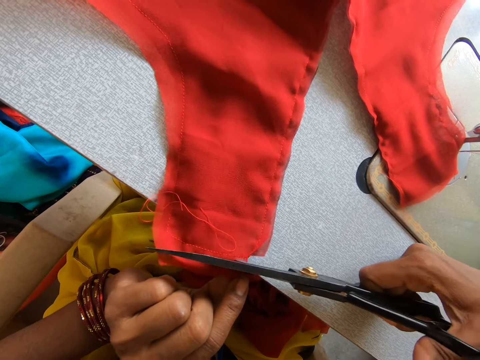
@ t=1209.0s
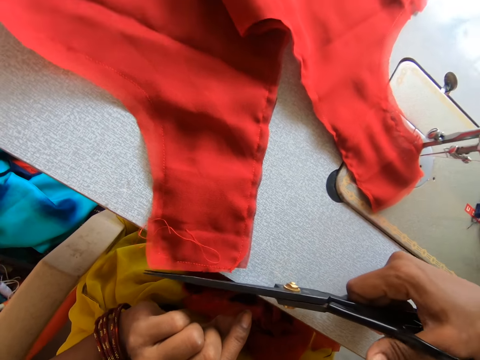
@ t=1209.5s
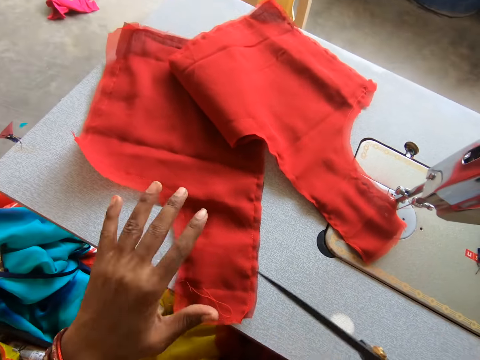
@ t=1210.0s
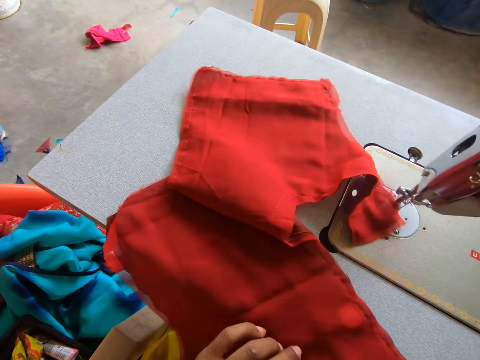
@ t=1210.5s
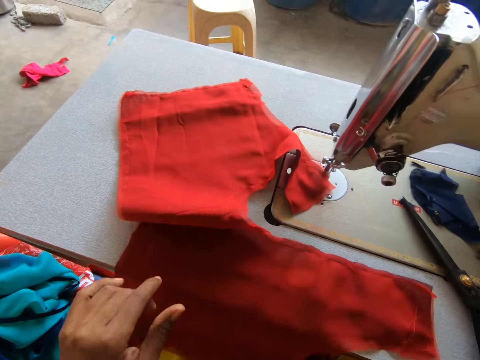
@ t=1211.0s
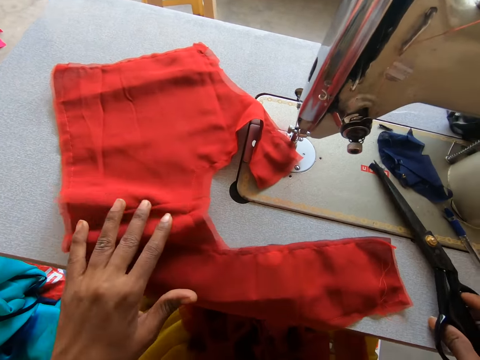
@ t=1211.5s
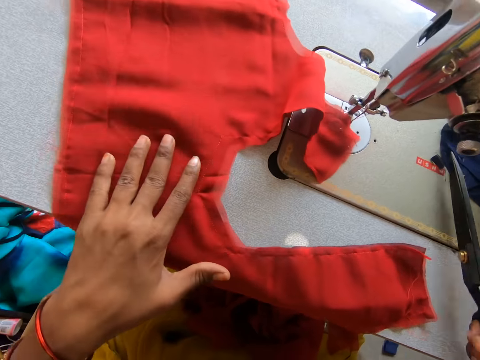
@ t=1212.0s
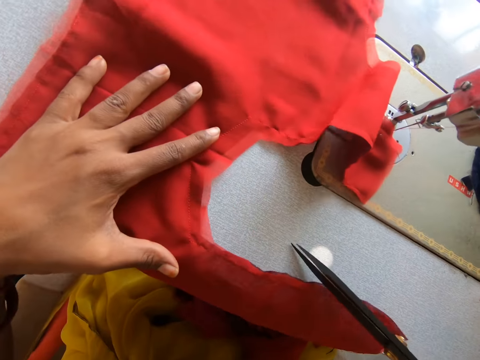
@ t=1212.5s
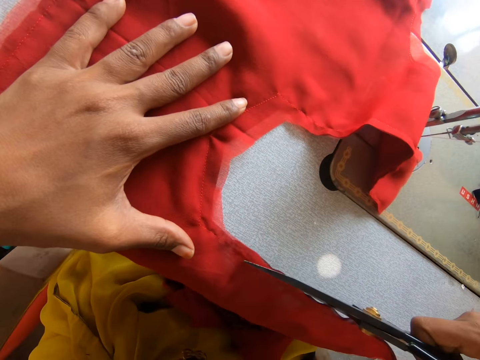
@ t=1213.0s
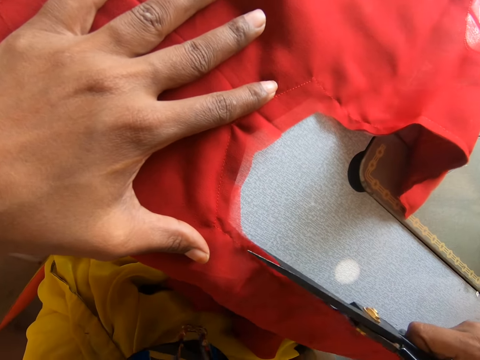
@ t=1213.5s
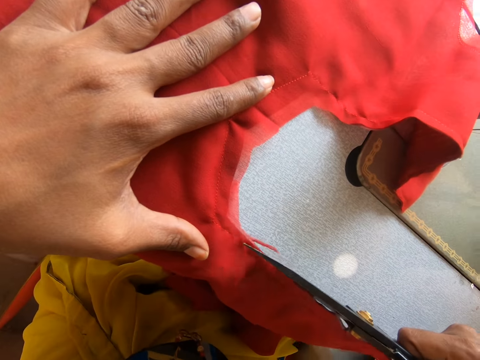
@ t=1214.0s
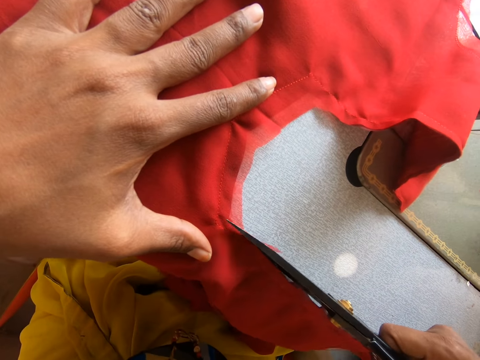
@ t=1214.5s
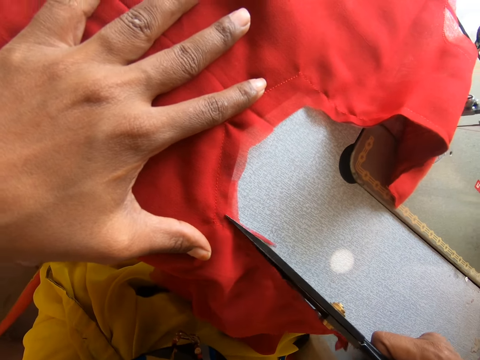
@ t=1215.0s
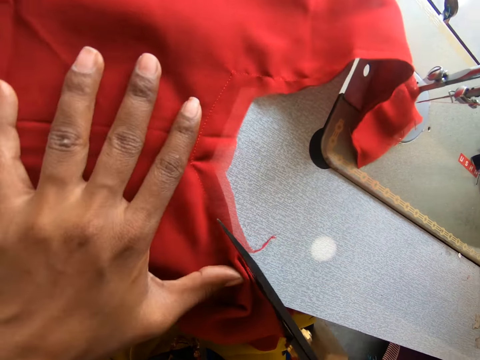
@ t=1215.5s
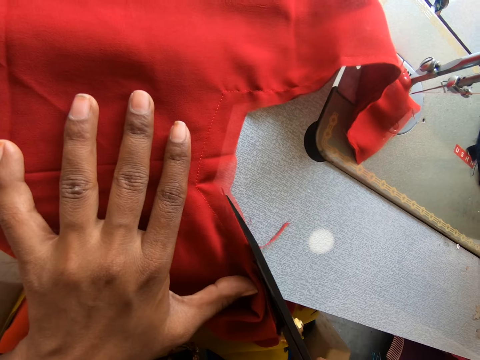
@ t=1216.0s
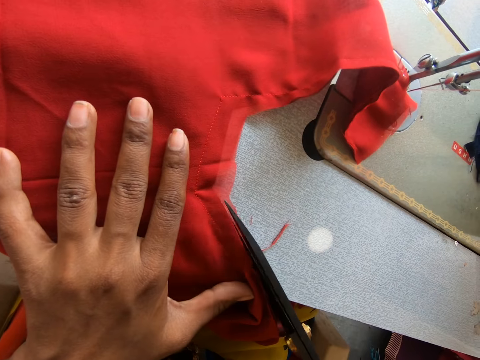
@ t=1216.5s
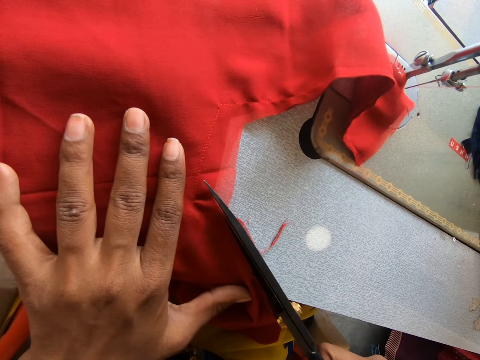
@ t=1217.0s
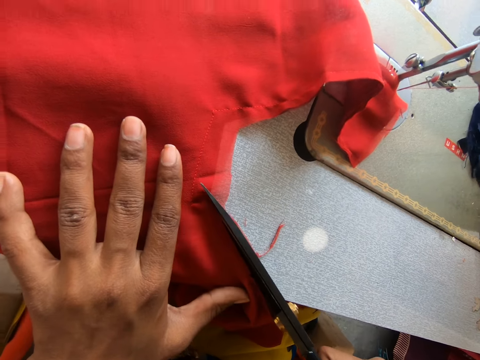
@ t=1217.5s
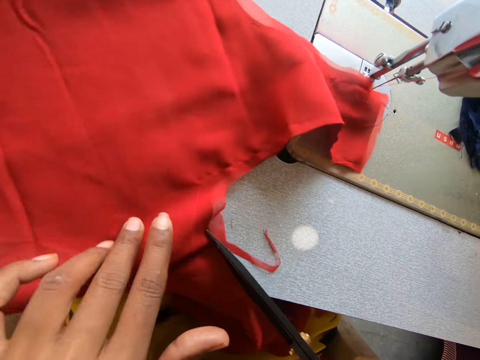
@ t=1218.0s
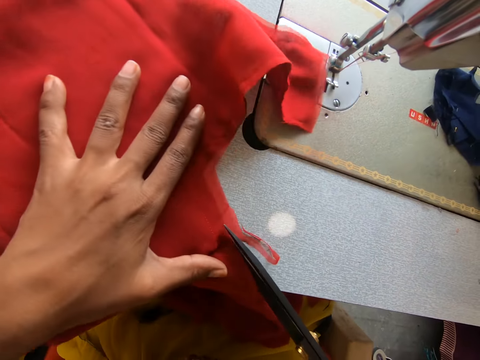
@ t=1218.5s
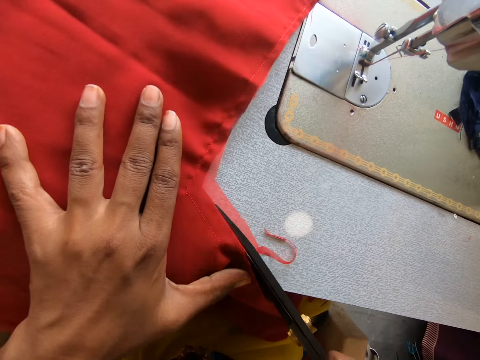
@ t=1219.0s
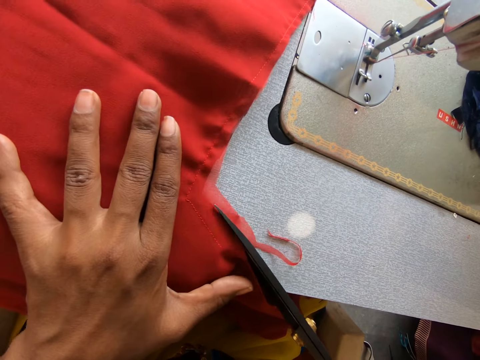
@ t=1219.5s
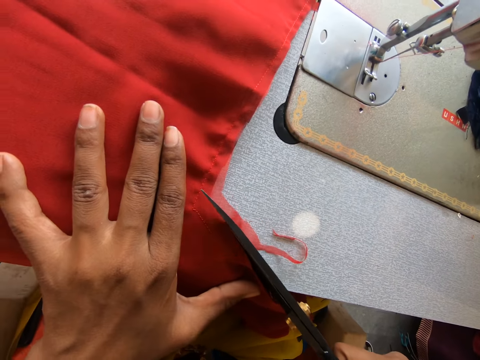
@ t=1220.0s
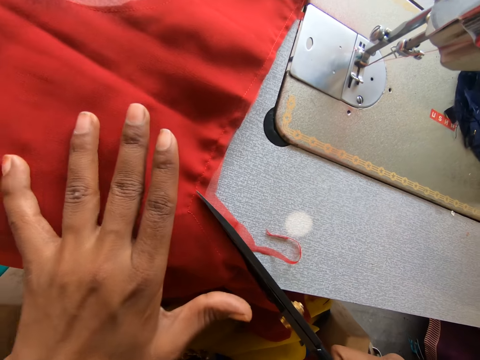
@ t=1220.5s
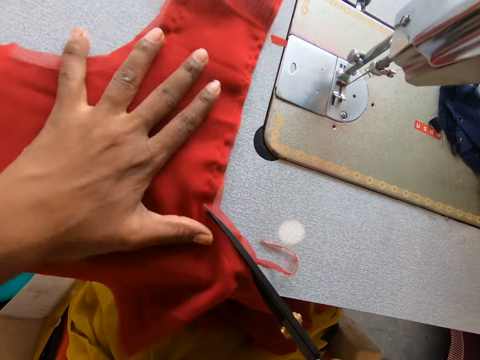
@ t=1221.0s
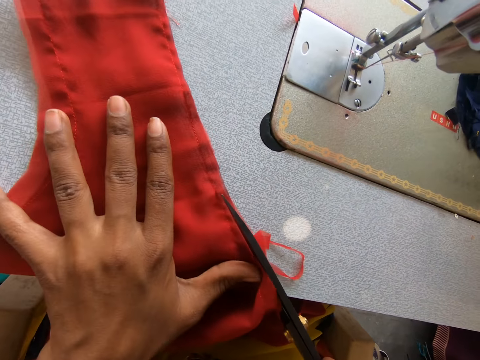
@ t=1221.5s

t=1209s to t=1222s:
The camera wearer drops the scissors on the sewing machine. They cut off part of the piece of cloth with the scissors.

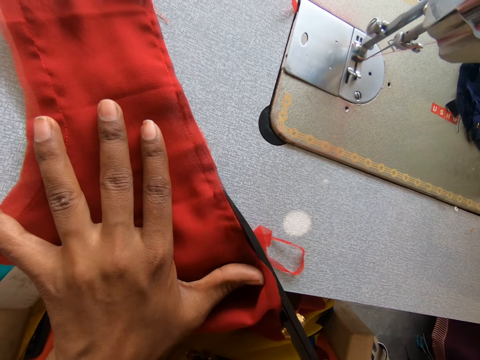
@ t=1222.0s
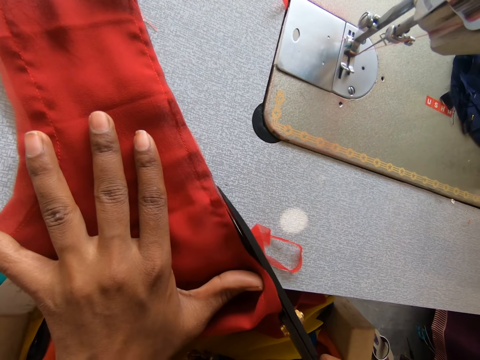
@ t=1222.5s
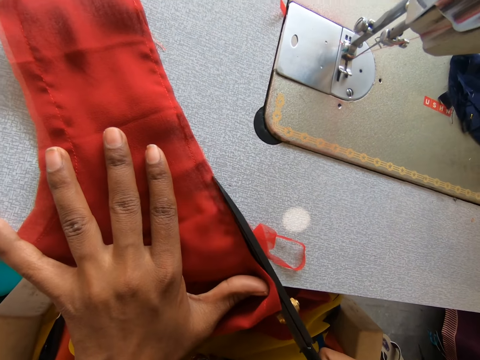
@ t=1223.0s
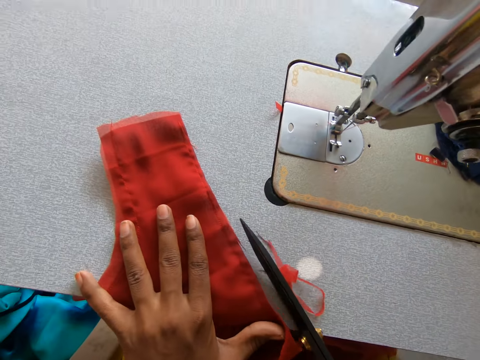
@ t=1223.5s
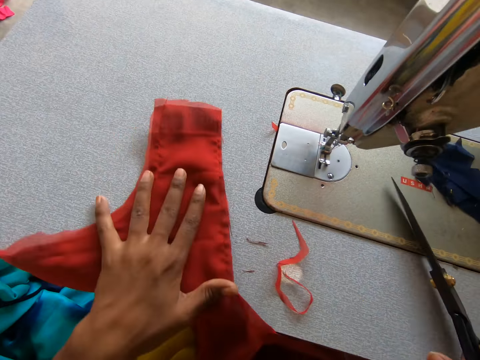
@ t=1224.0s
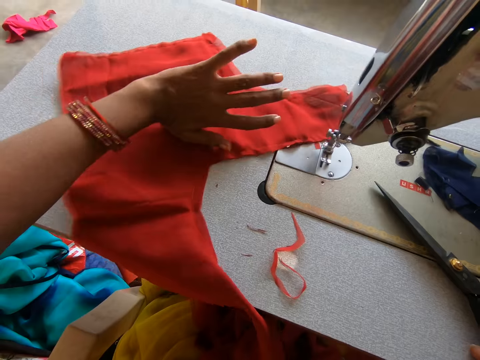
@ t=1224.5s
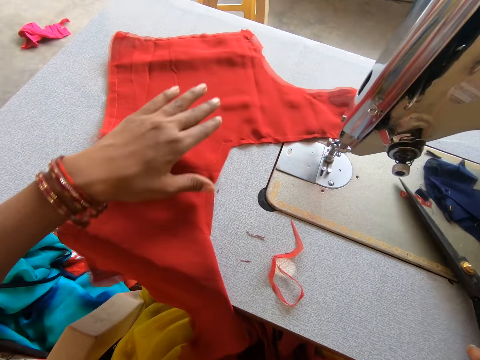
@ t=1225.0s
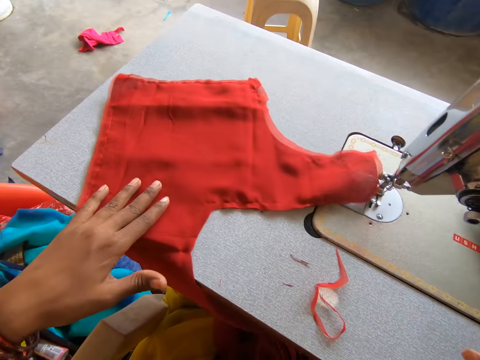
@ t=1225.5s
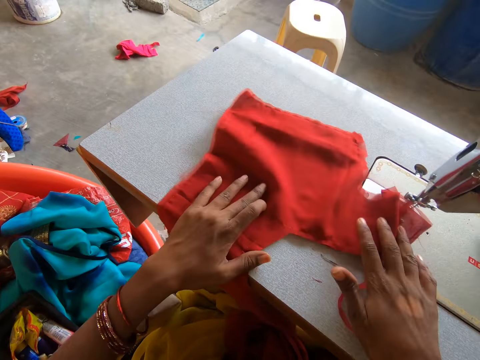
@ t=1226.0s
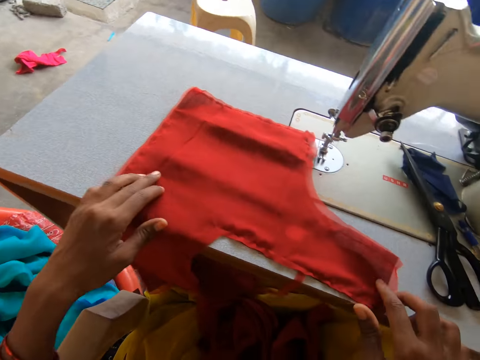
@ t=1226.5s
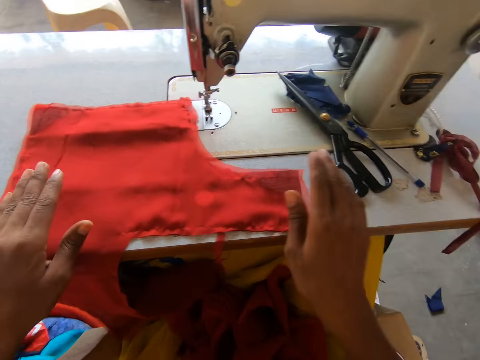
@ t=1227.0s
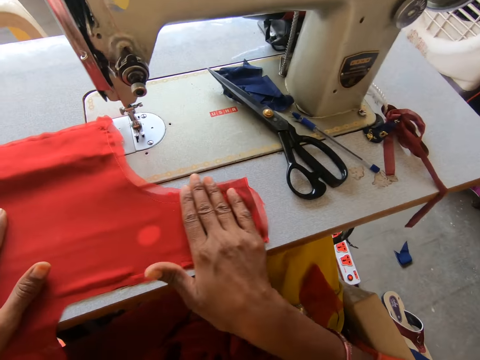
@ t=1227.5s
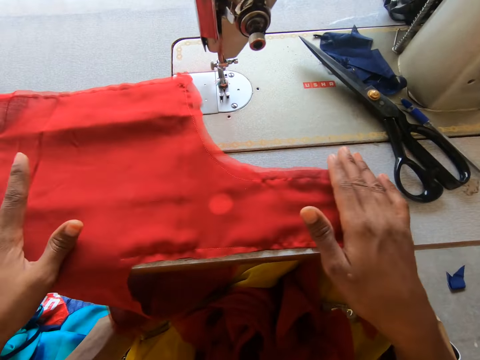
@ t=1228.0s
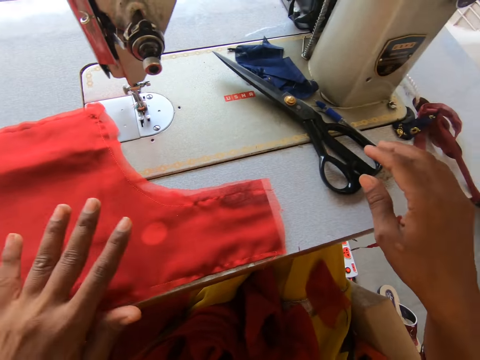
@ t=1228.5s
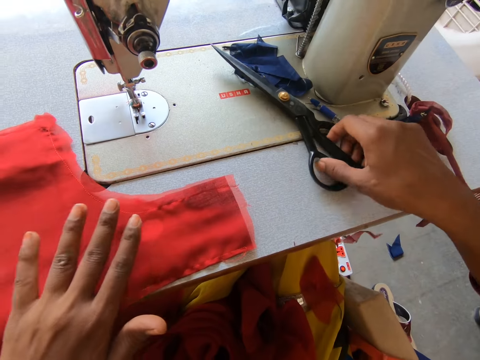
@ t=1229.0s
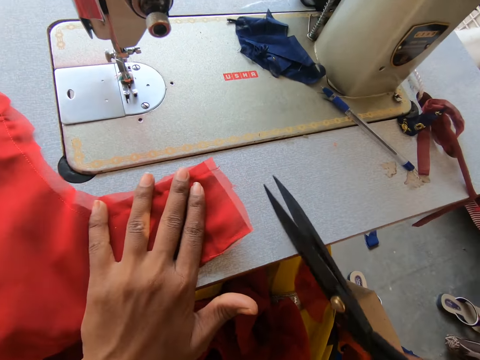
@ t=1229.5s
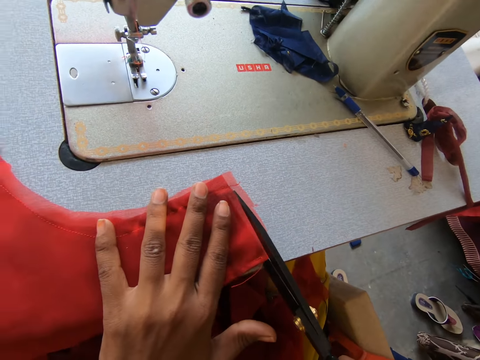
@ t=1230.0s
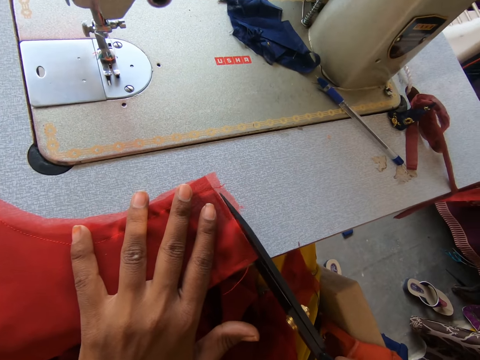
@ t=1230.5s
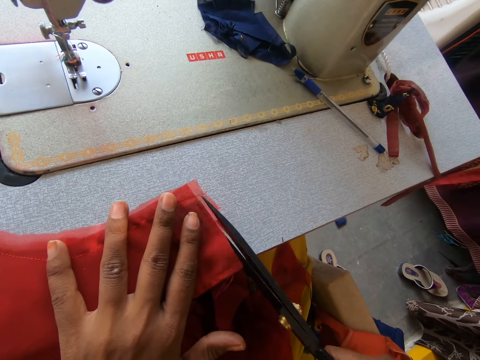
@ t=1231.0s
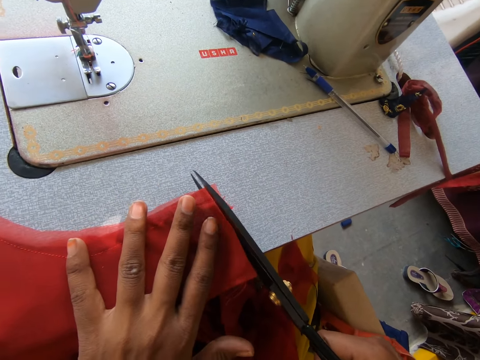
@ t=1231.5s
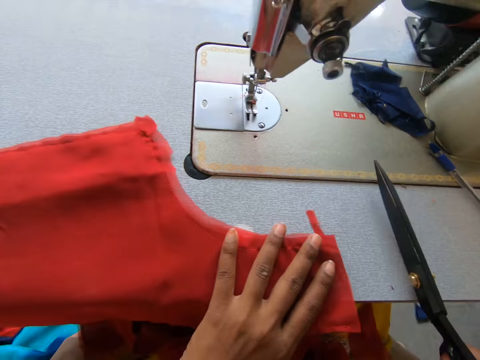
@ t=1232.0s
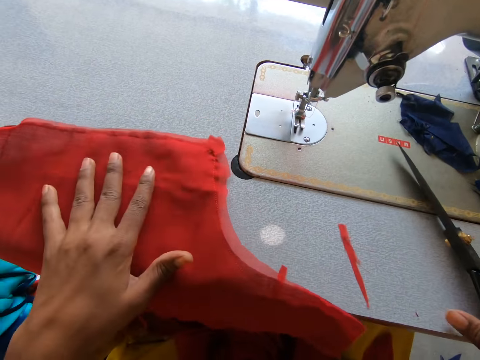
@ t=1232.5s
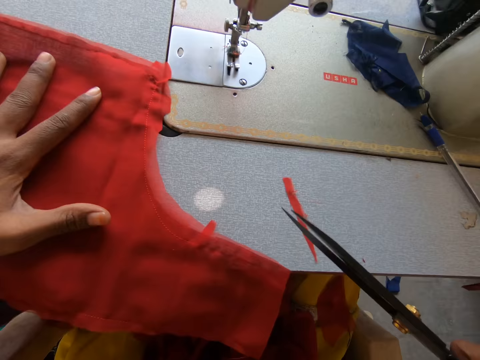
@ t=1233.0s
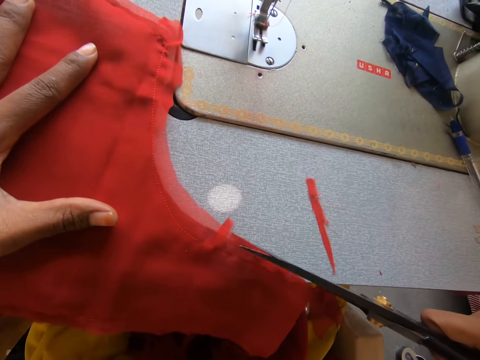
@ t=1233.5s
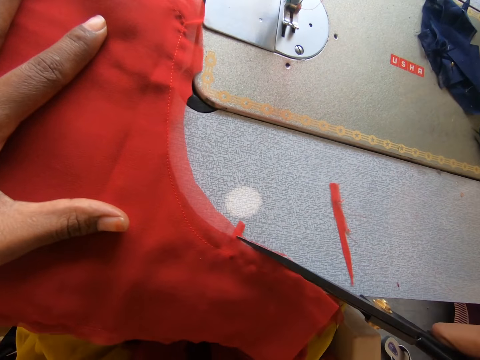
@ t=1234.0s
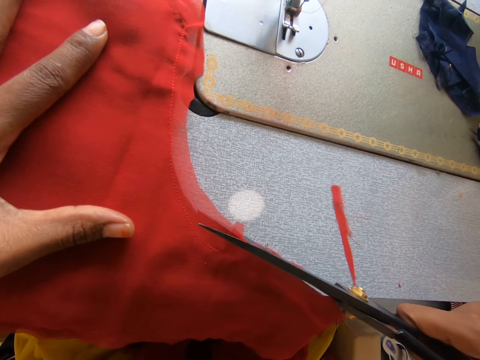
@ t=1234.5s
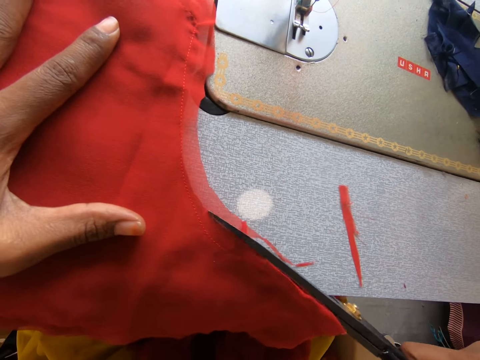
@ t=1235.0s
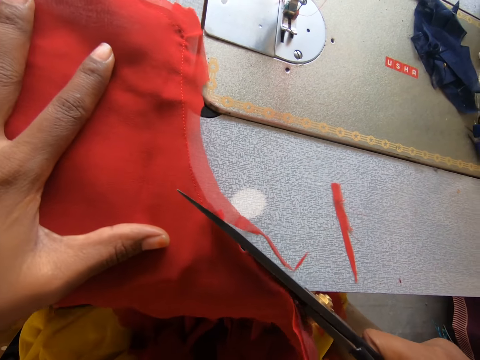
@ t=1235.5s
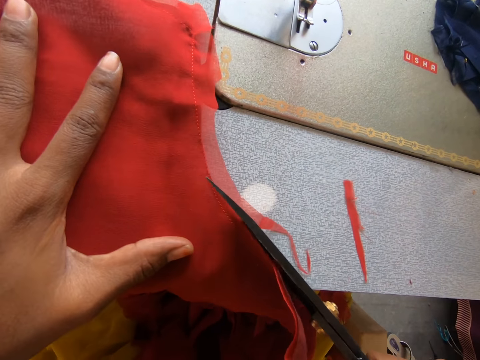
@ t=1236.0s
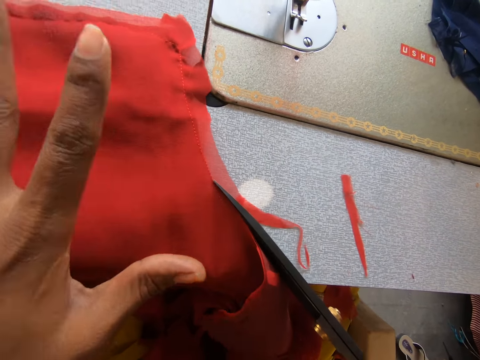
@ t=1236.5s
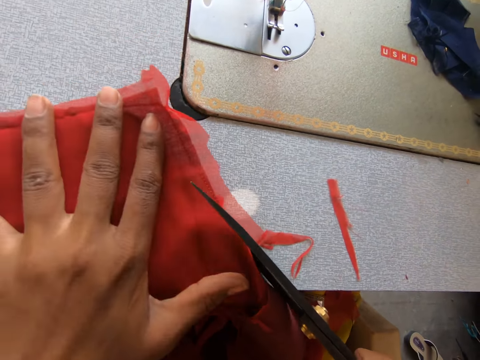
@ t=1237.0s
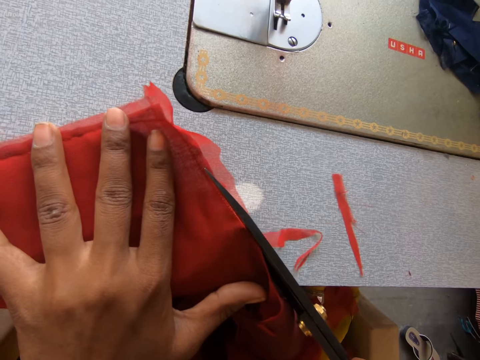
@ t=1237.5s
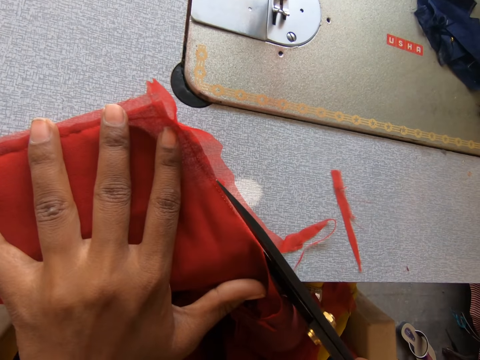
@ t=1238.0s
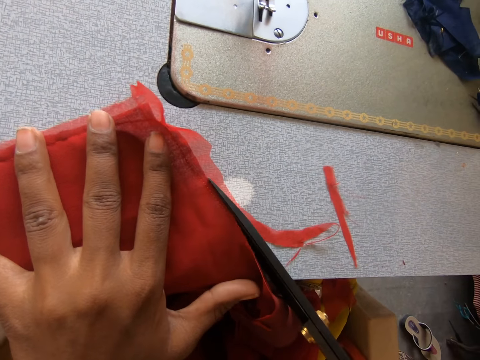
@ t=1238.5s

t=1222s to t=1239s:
The camera wearer drops the scissors on the sewing machine. He straightens the piece of cloth with his hands. He takes the scissors on the sewing machine. He cuts off part of the piece of cloth with the scissors. He drops the scissors on the sewing machine. He cuts off part of the piece of cloth with the scissors.
